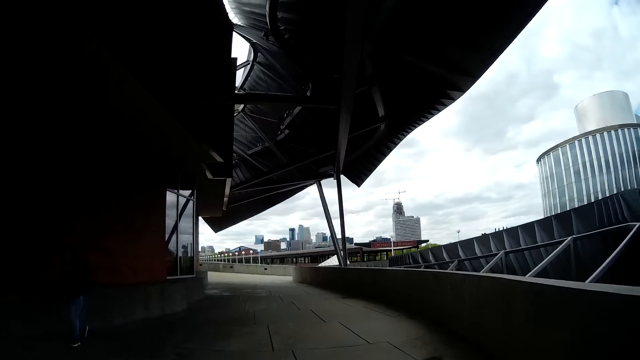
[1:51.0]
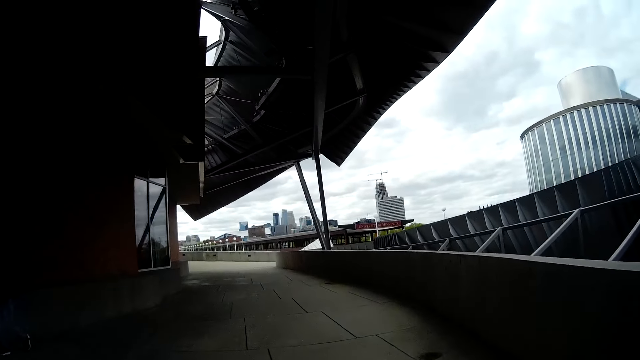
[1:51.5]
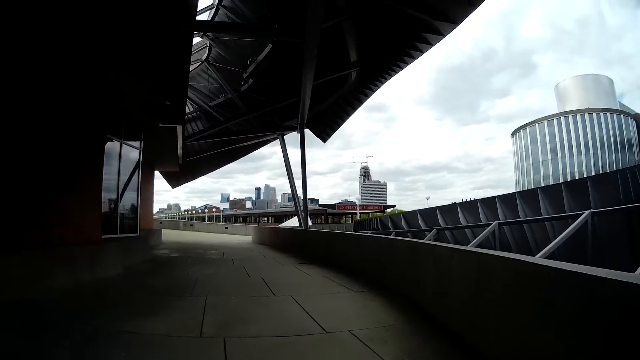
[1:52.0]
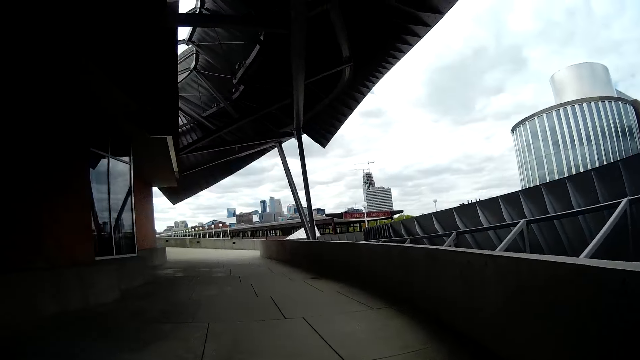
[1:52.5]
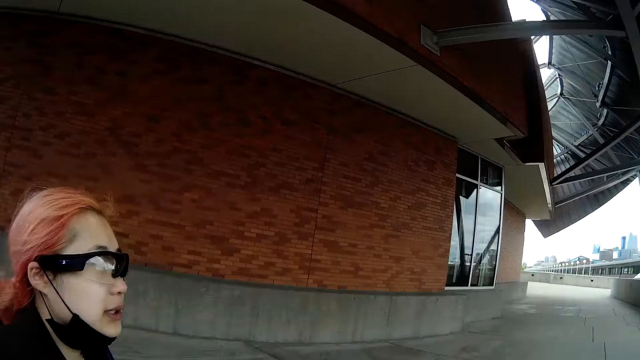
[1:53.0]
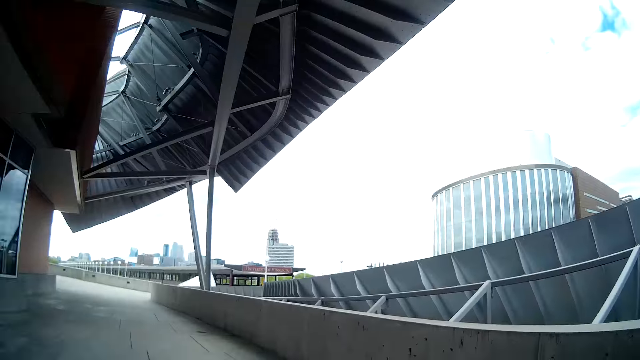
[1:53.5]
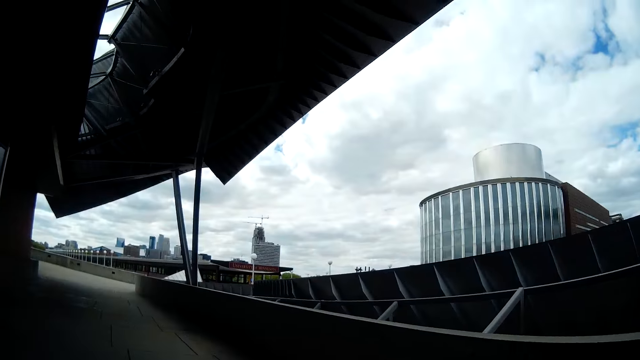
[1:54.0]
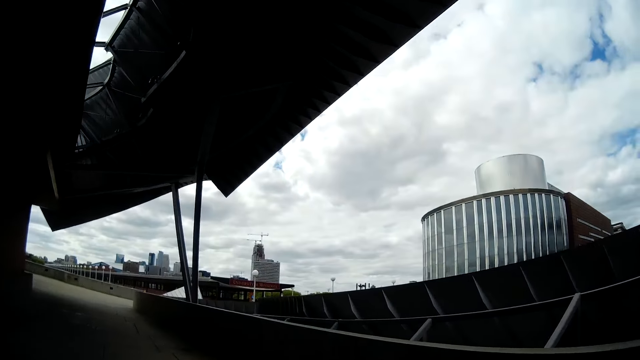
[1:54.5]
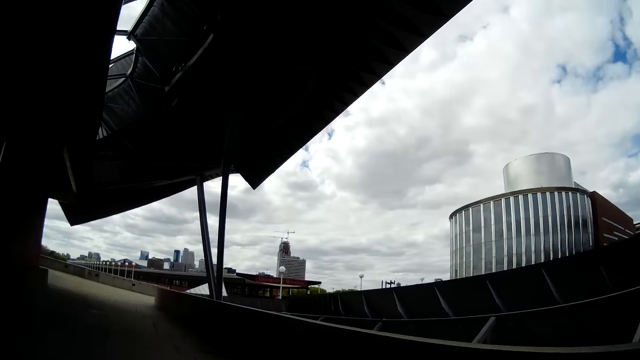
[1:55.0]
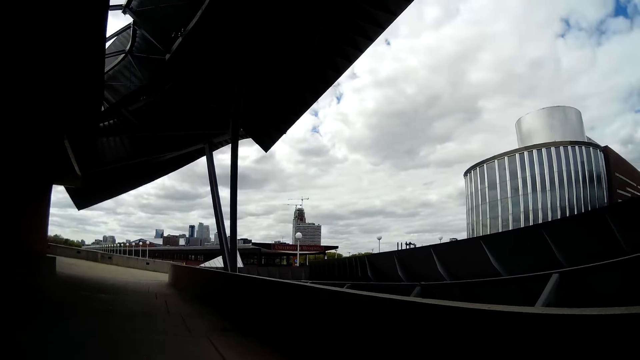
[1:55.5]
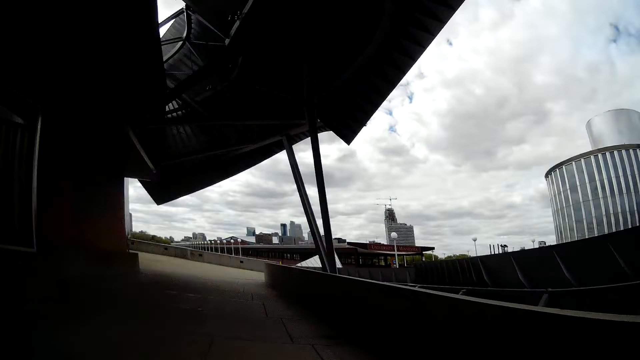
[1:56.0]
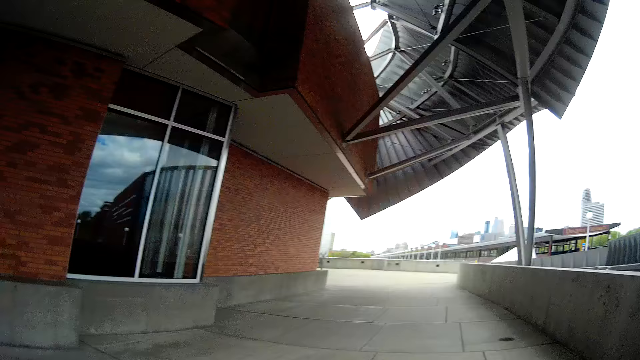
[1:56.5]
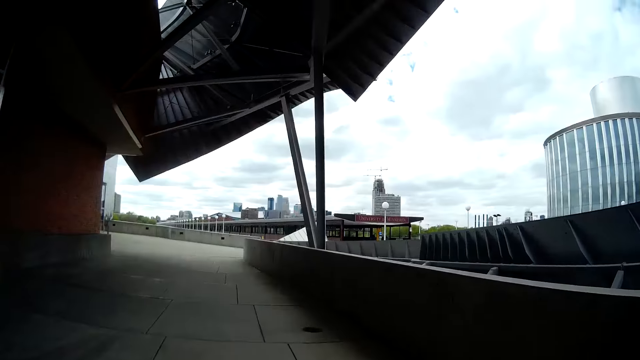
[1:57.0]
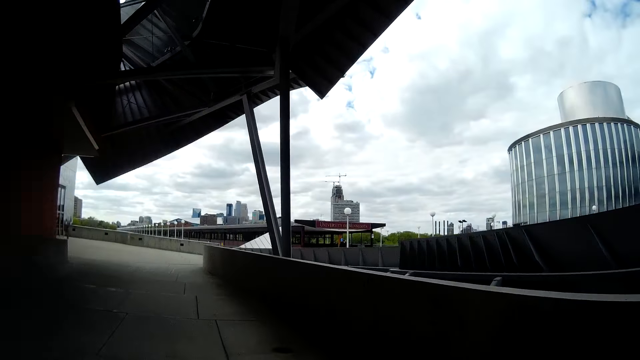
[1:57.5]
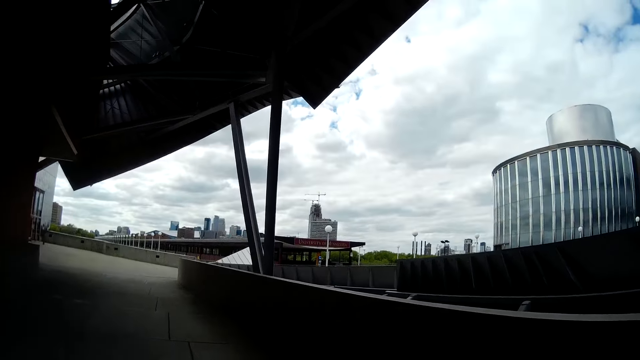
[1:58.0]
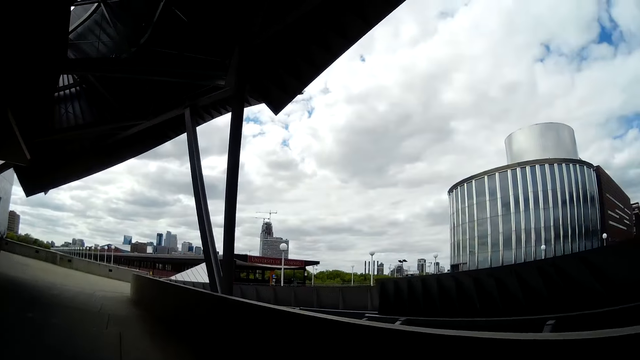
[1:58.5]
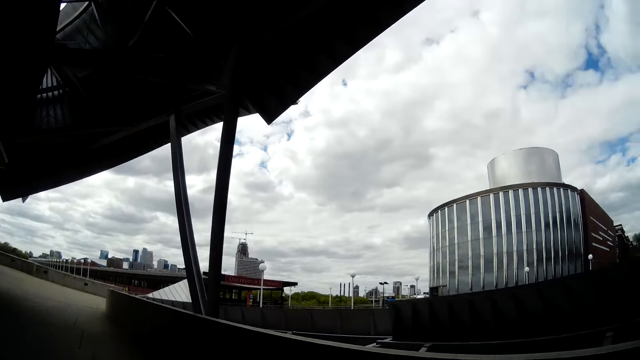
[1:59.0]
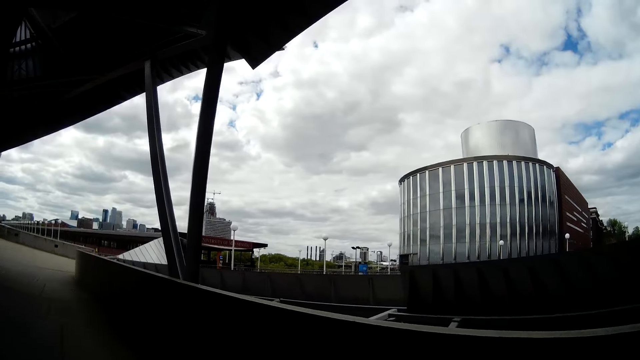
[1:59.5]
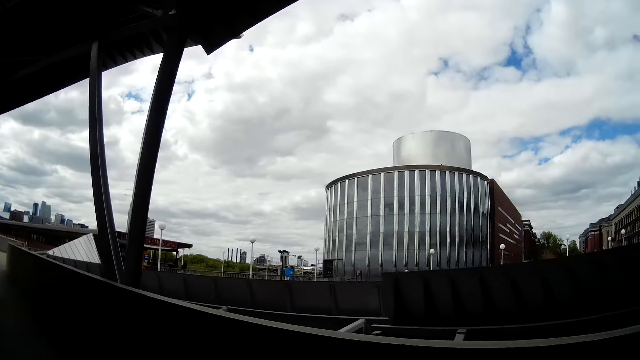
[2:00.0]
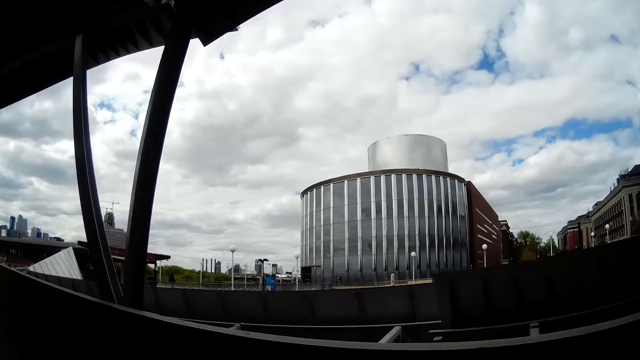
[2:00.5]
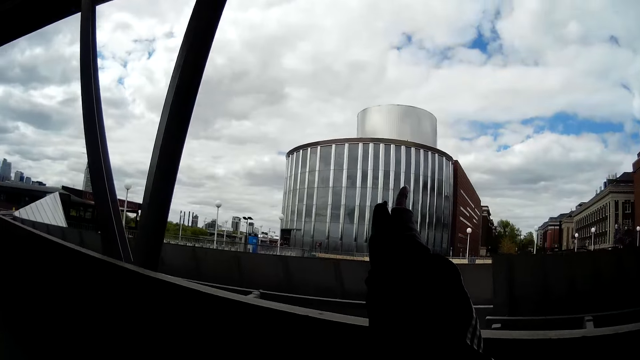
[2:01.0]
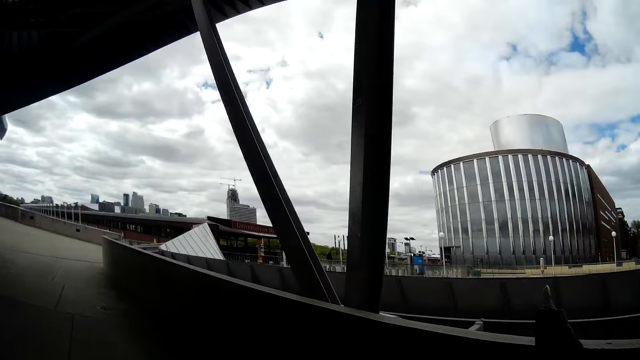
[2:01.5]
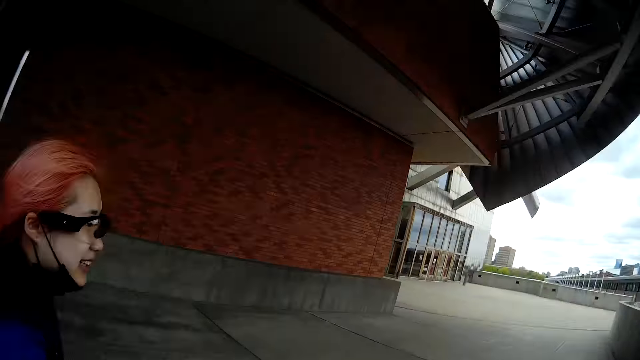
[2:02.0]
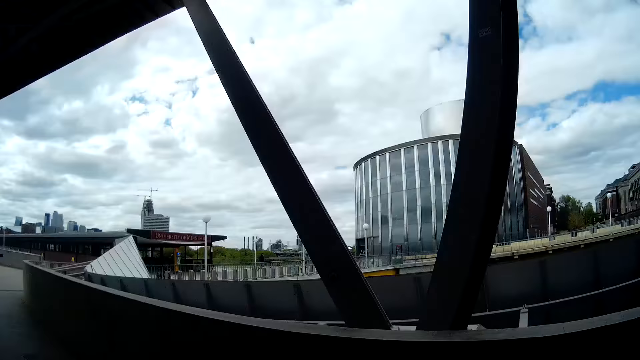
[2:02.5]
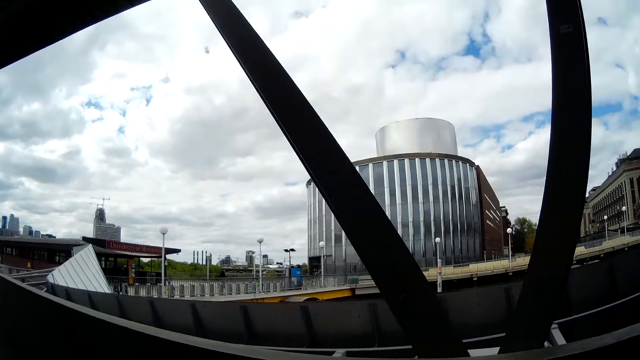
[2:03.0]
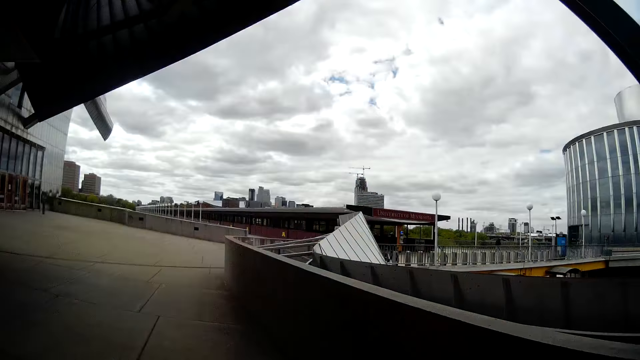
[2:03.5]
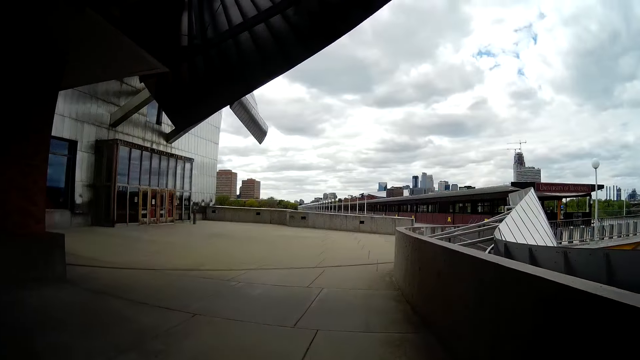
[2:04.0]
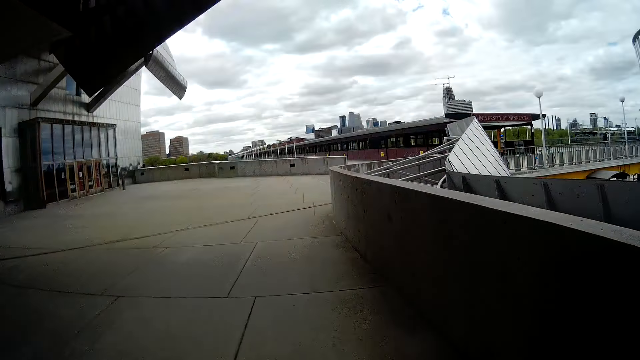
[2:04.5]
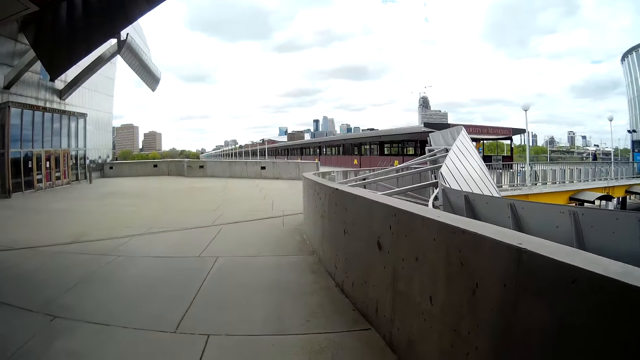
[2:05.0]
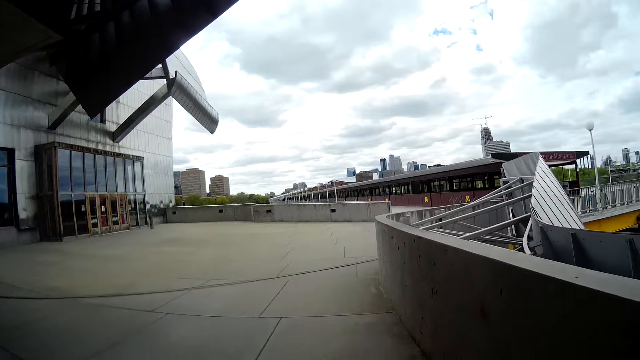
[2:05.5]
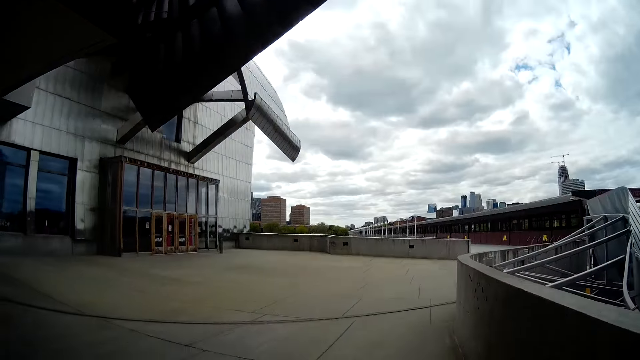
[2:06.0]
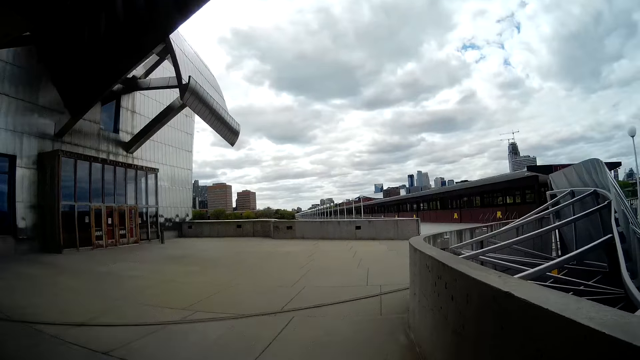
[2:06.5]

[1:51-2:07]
The camera wearer interacts with the woman. She points to her right with her right hand.

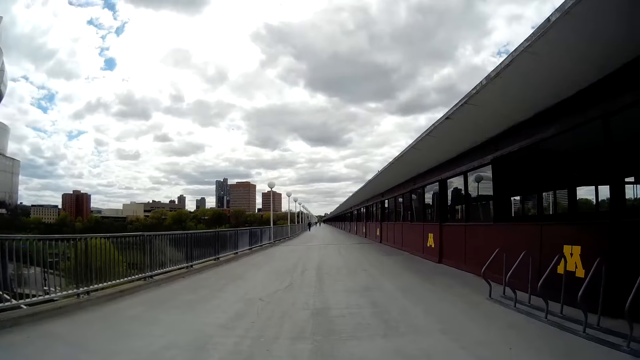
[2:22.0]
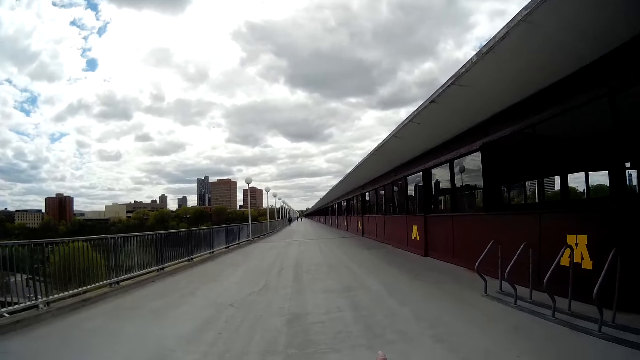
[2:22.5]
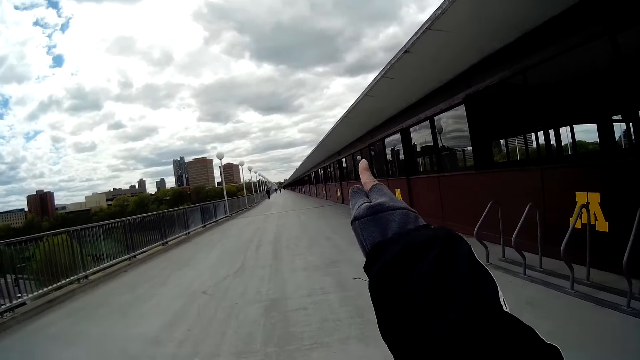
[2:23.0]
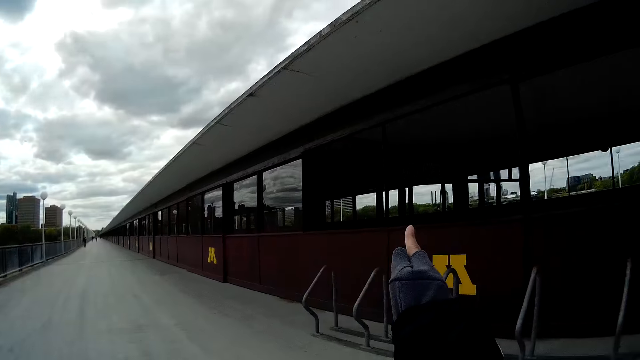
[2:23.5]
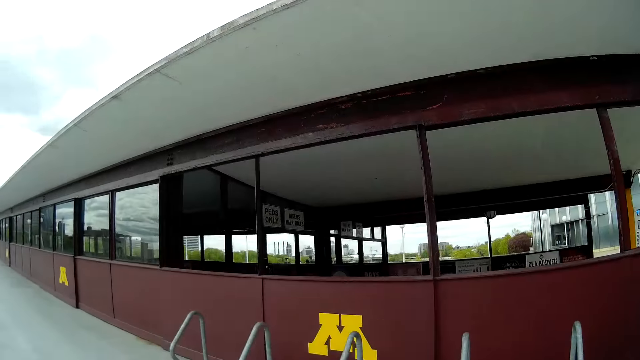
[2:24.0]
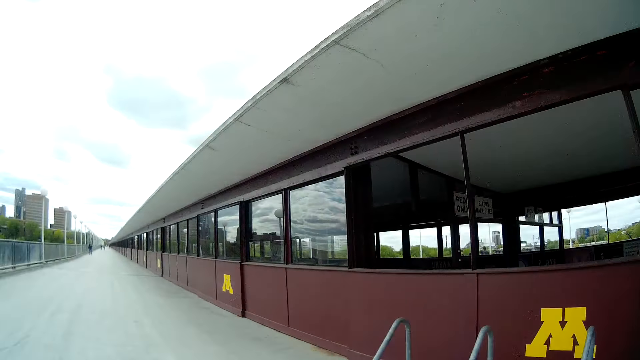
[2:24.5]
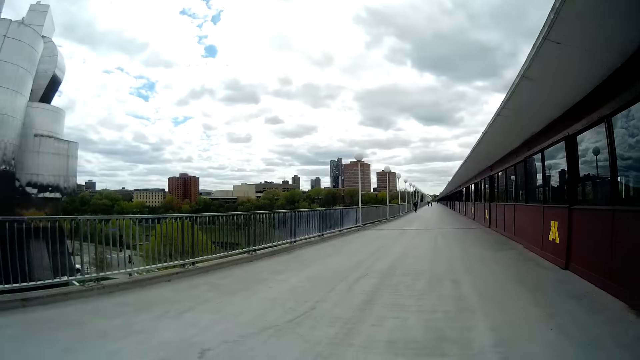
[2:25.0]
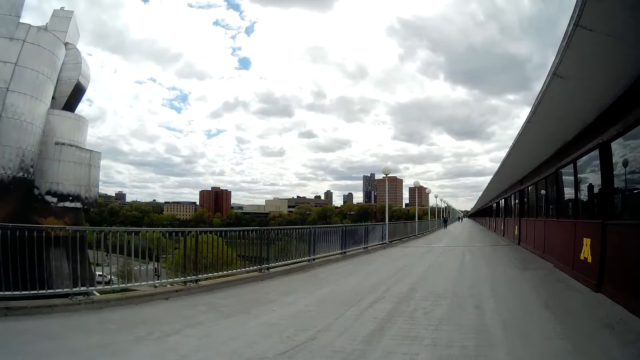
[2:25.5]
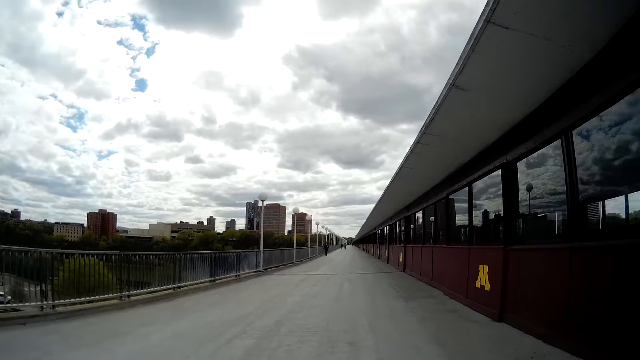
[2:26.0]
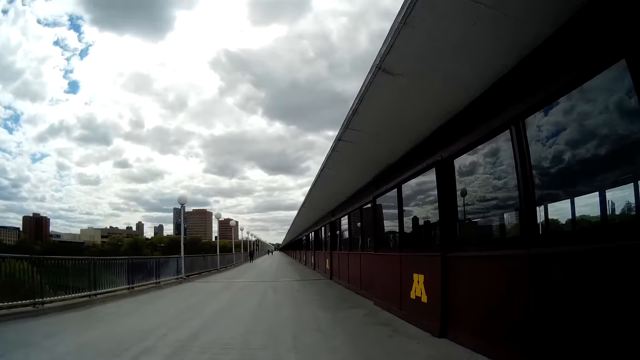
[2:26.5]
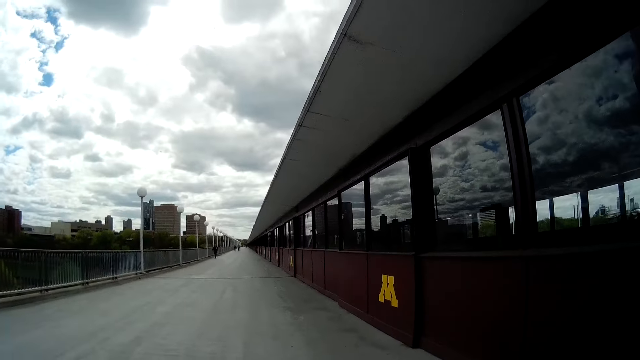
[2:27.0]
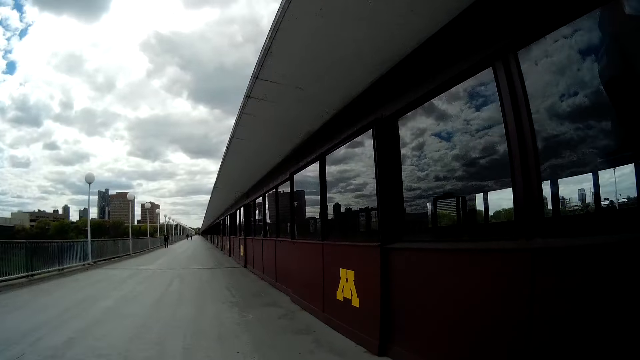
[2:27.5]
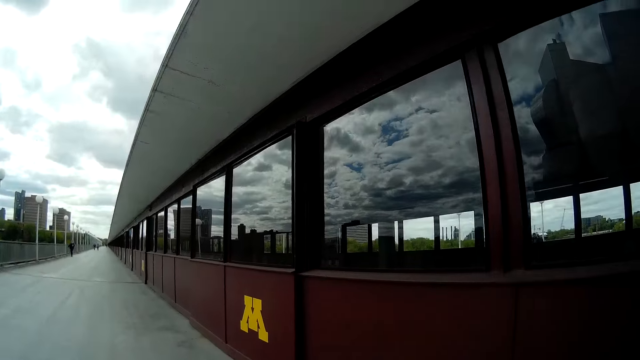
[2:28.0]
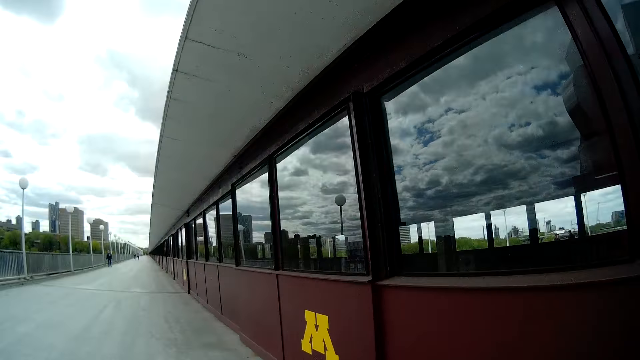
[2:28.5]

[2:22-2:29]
The camera wearer points forward with her right hand.
